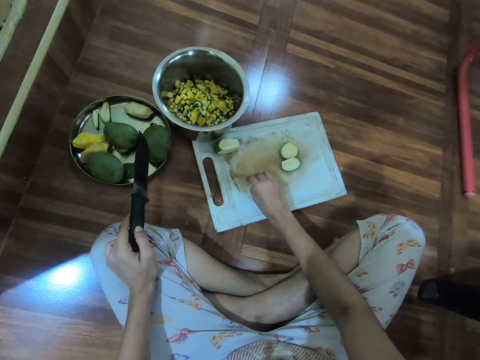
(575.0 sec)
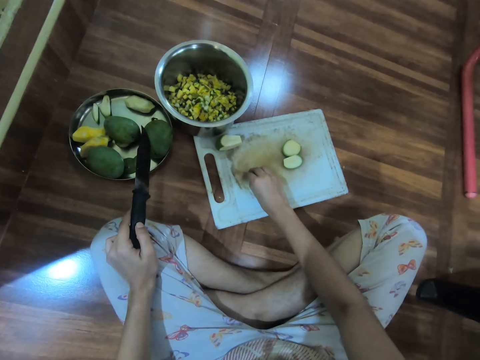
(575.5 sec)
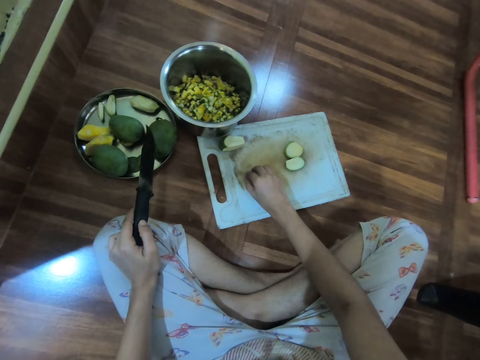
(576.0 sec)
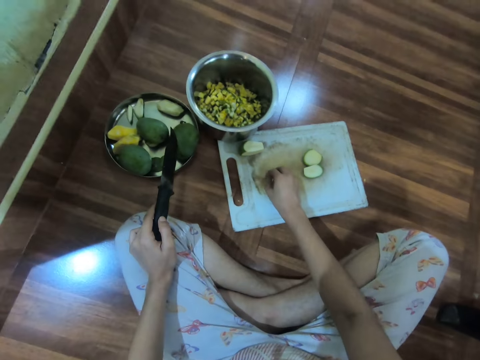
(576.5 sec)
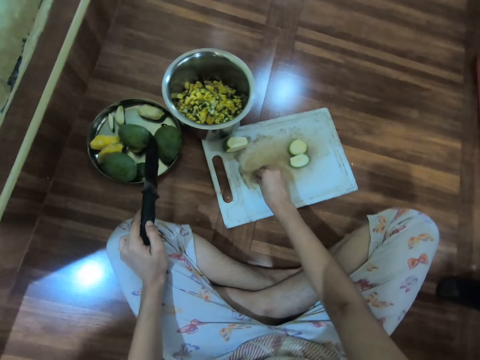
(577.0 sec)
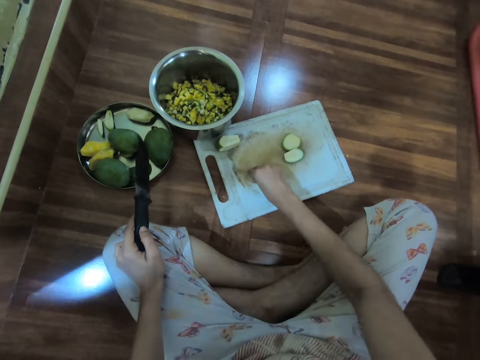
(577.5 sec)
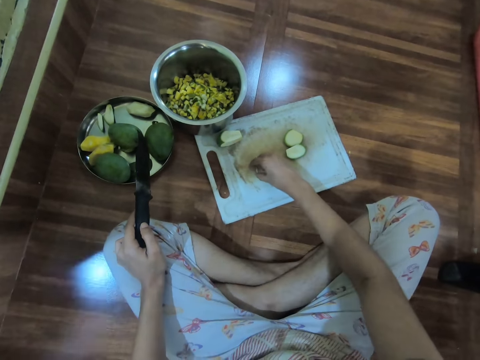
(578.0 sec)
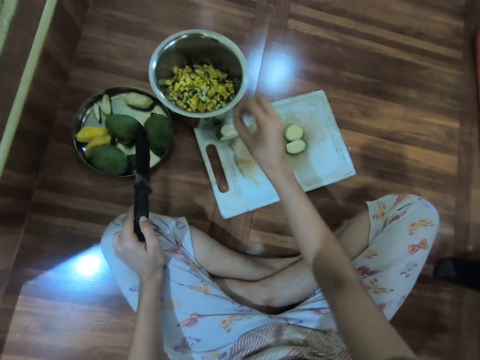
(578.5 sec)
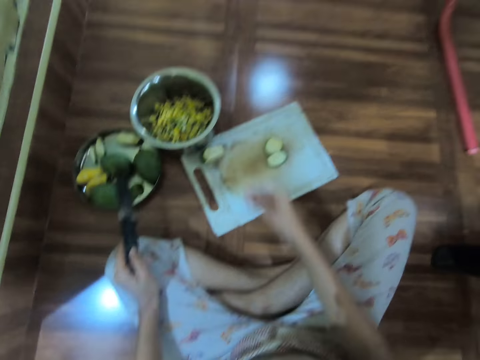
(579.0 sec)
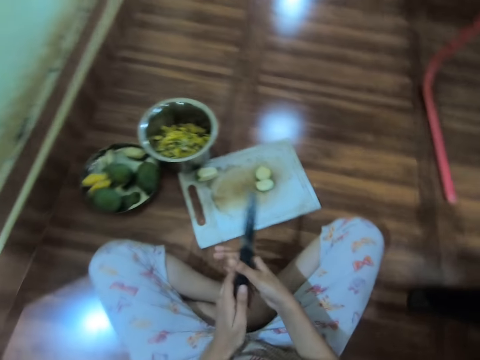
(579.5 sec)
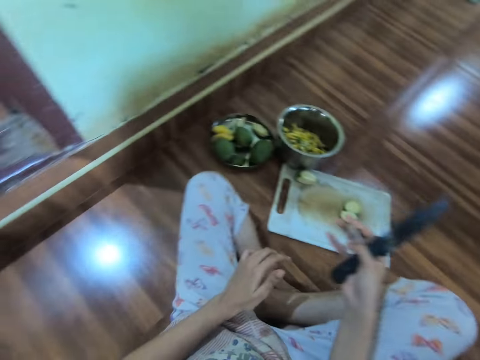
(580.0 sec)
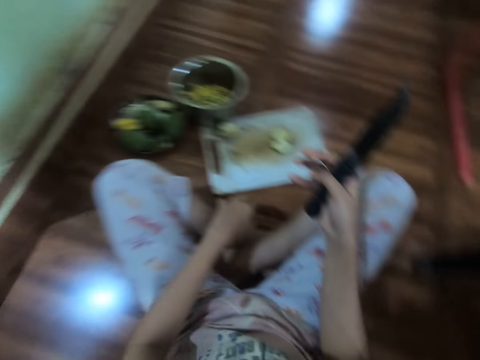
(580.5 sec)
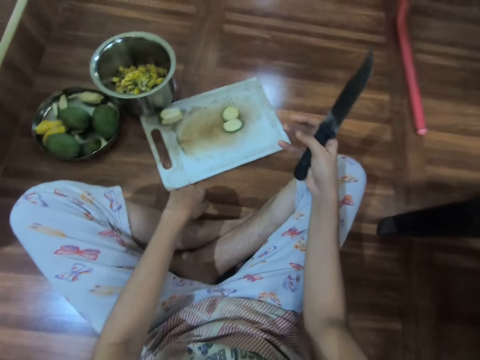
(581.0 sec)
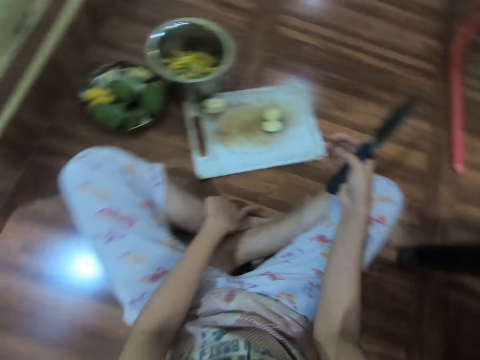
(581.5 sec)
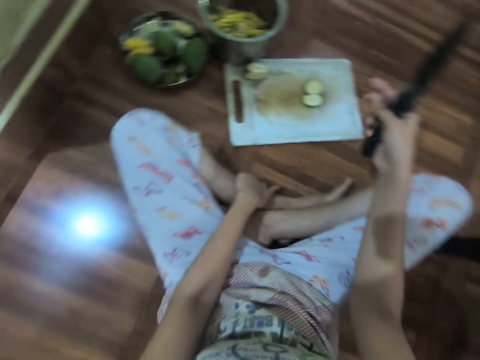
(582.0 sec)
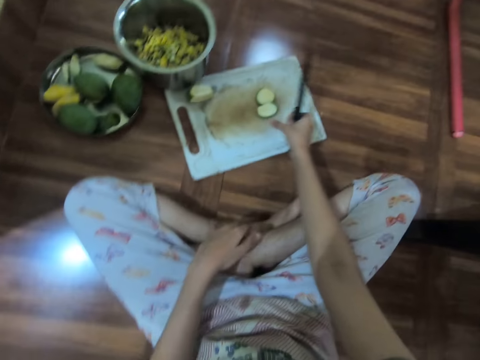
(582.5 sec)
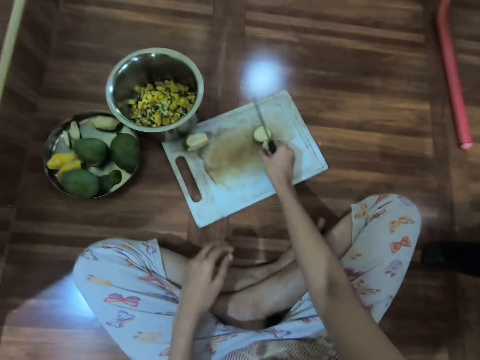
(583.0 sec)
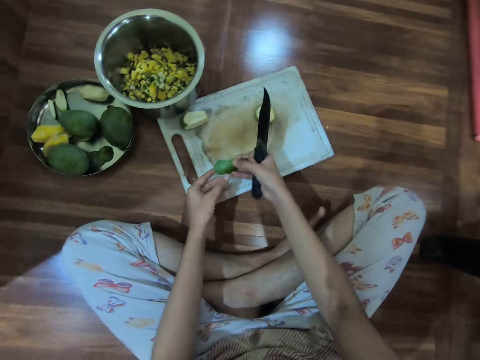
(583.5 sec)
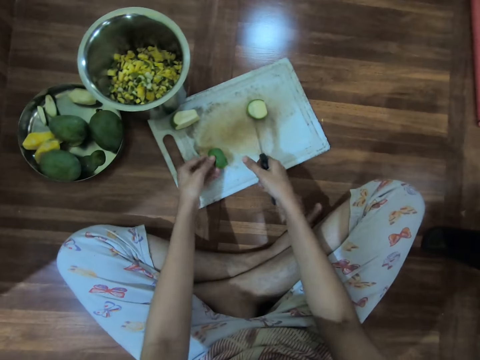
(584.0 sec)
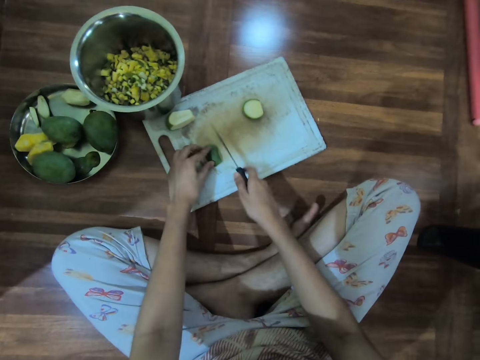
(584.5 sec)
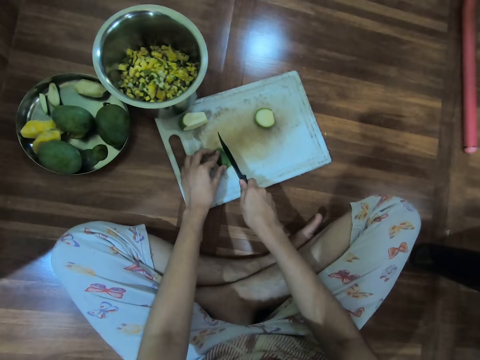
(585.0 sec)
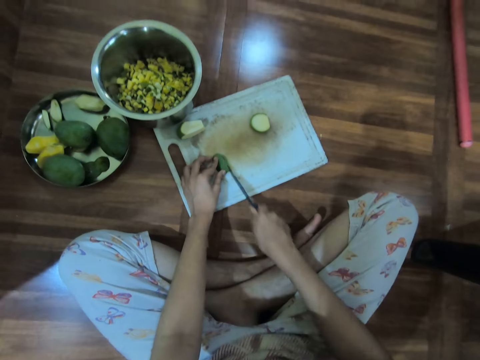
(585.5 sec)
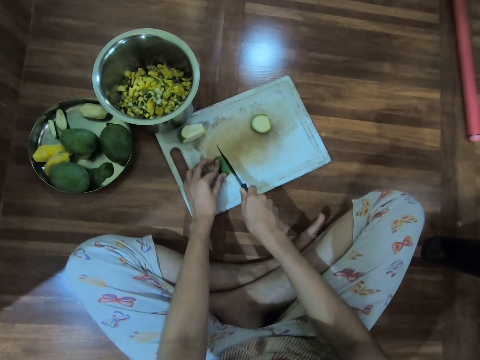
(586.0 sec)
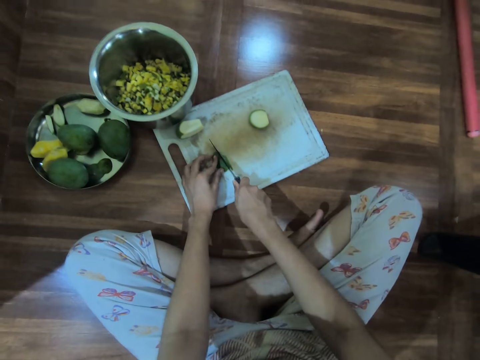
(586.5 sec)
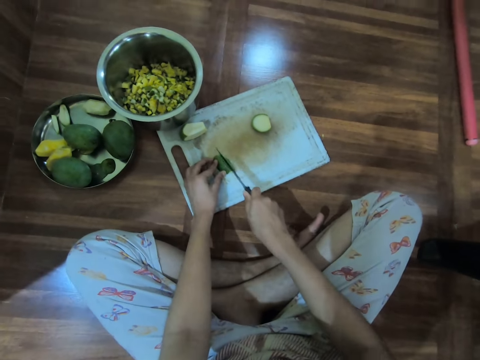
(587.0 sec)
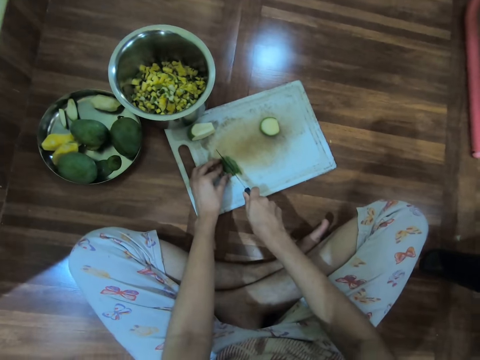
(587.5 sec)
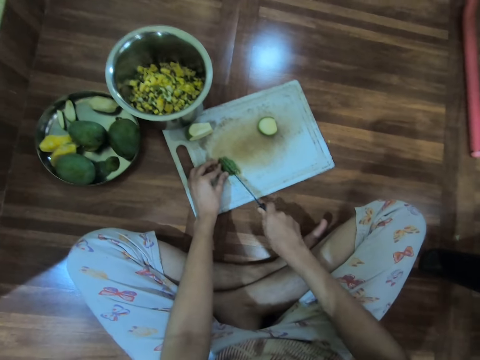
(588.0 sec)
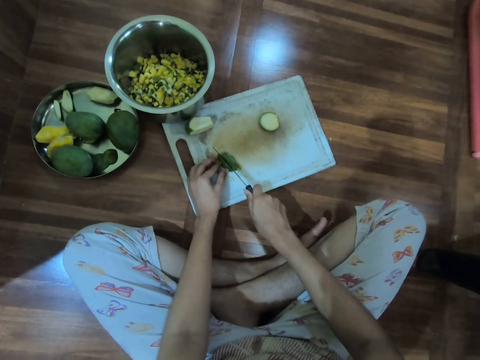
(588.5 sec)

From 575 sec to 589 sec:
The camera wearer places the guava or mango in the metal container on the floor with her right hand. She passes the knife from her left hand to her right hand. She picks up the guava from the chopping board on the floor with her right hand. She passes the guava from her right hand to her left hand. She puts the mango on the chopping board. She cuts the guava into small pieces on the chopping board with the knife in her right hand.

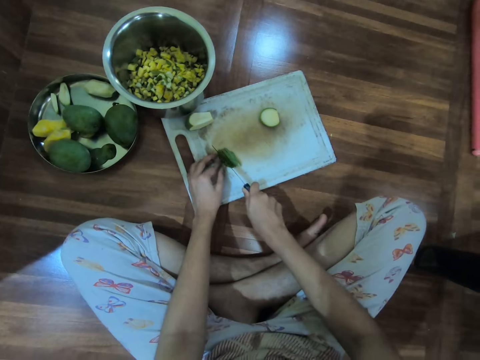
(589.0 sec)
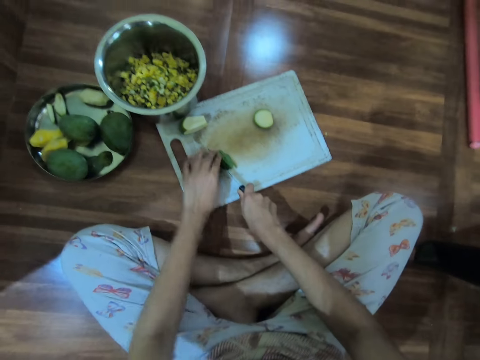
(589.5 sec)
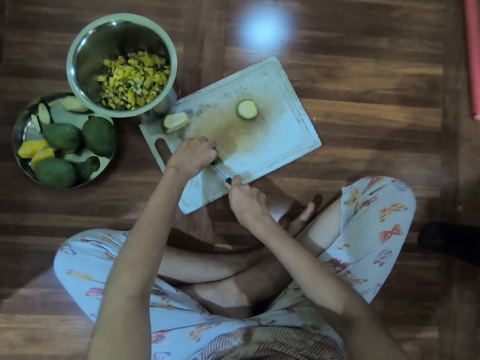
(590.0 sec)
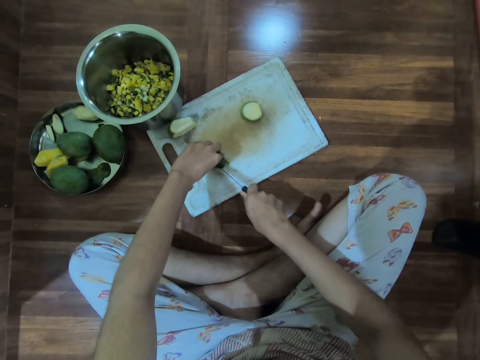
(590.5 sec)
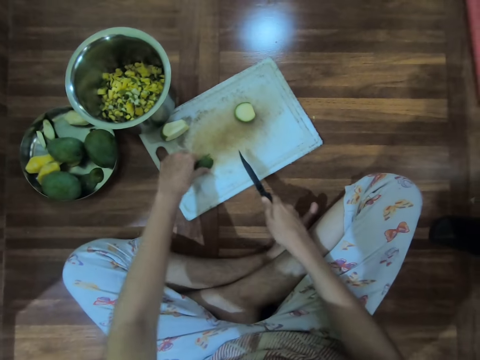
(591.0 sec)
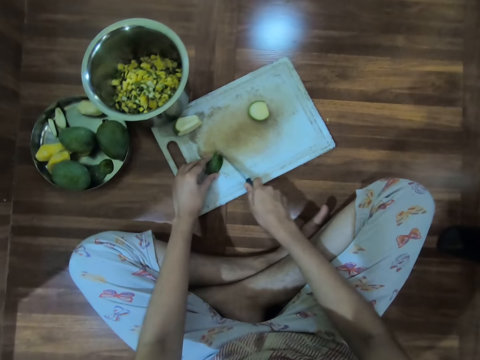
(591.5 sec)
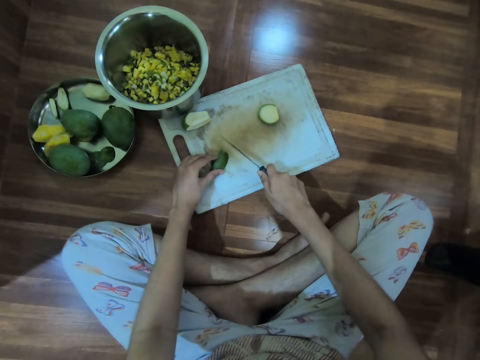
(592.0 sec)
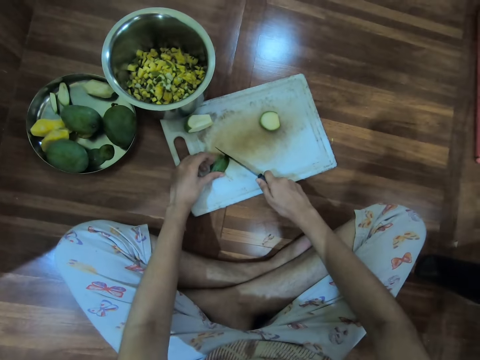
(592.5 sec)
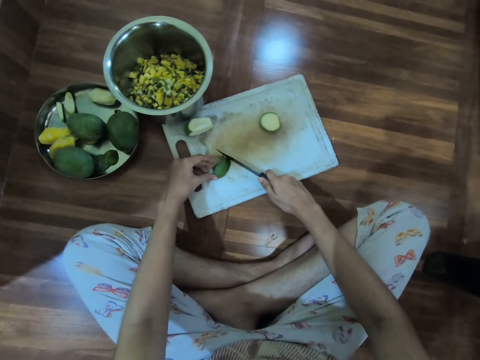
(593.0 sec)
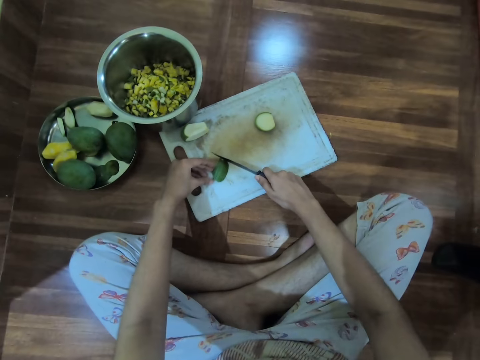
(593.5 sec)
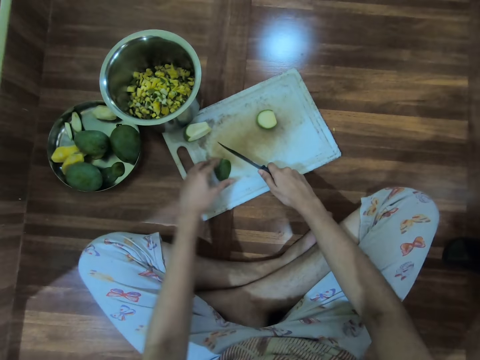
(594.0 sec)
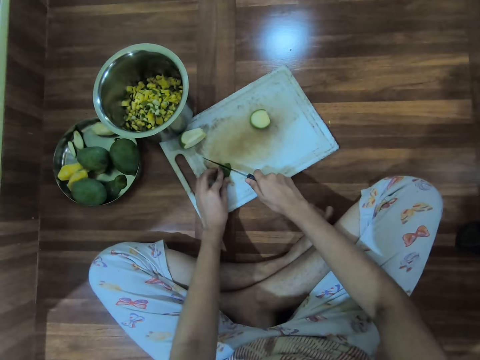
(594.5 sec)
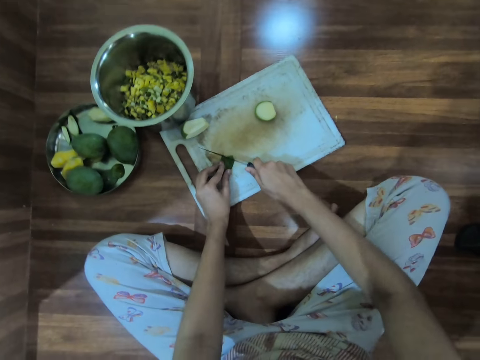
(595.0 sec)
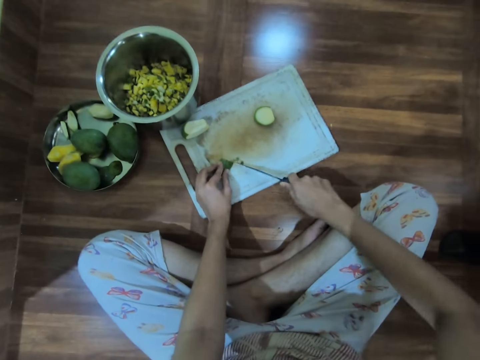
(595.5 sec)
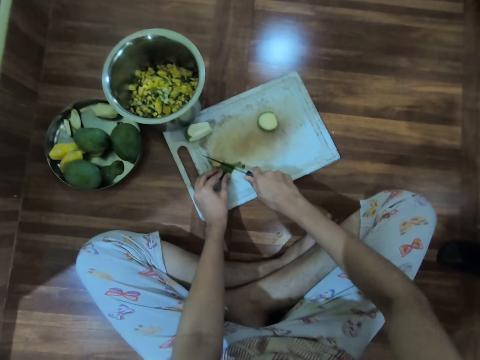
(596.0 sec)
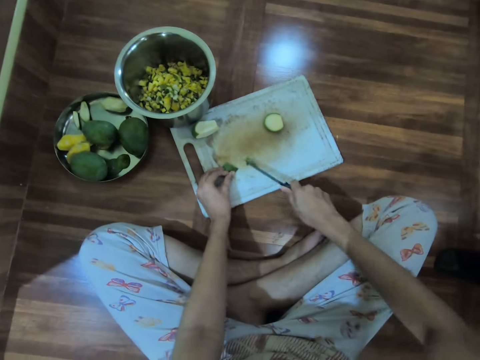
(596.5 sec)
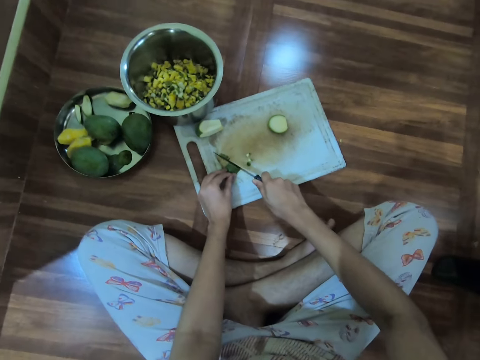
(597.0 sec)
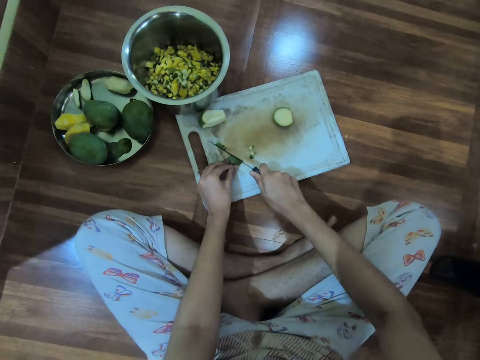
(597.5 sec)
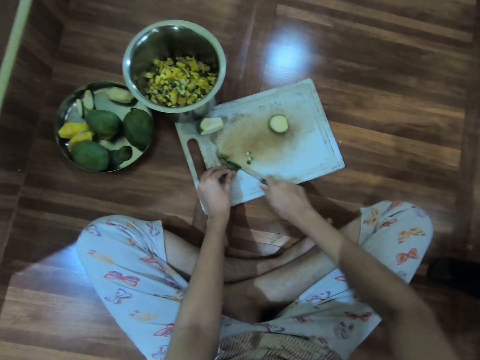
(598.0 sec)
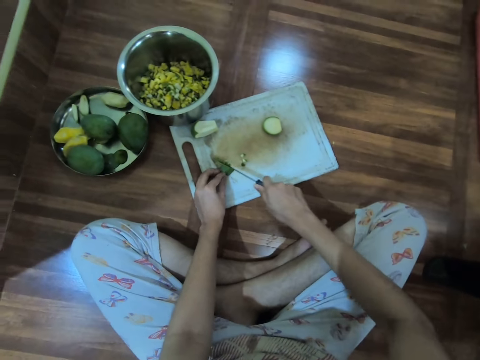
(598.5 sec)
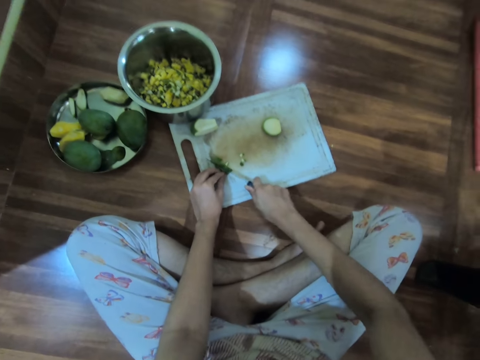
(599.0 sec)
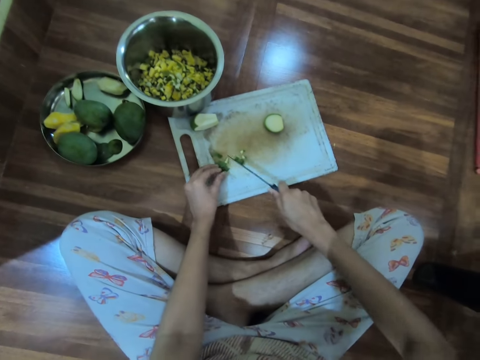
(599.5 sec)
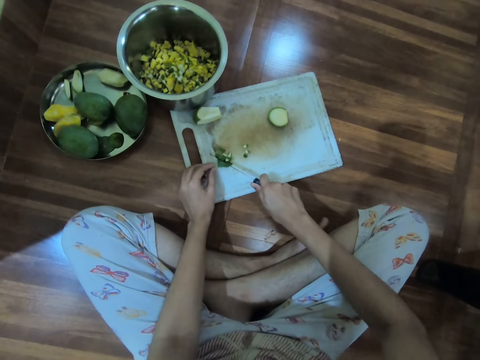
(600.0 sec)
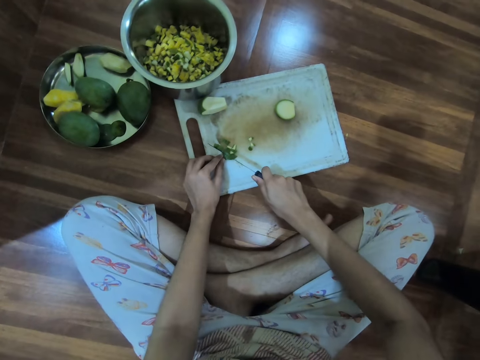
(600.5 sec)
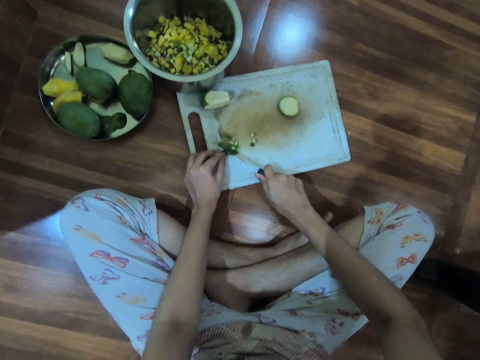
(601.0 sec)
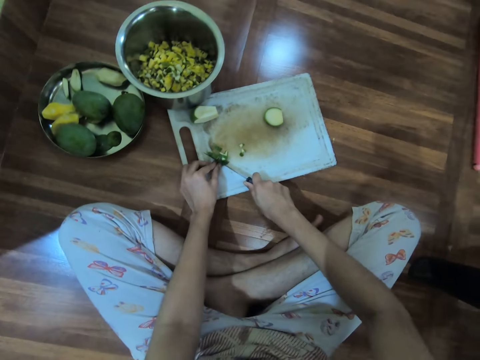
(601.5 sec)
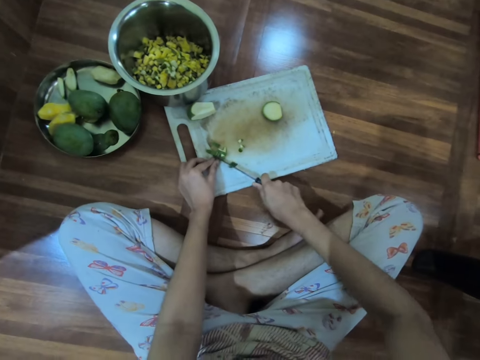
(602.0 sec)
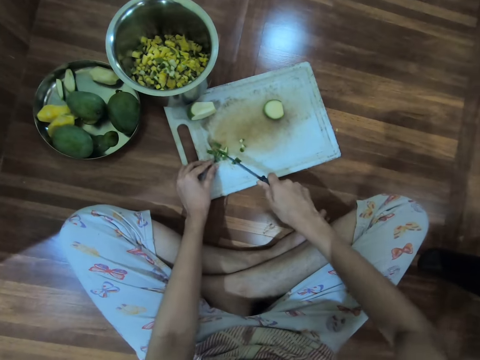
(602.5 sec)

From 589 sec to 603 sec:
The camera wearer rotates the cut pieces of mango. They chop the mango into small pieces.
